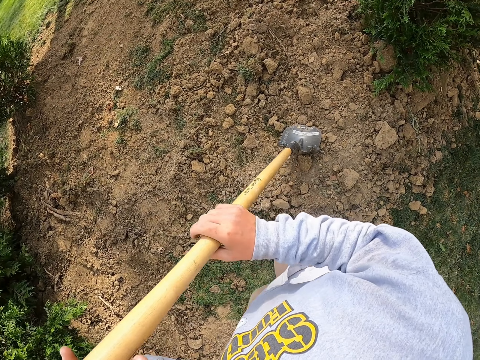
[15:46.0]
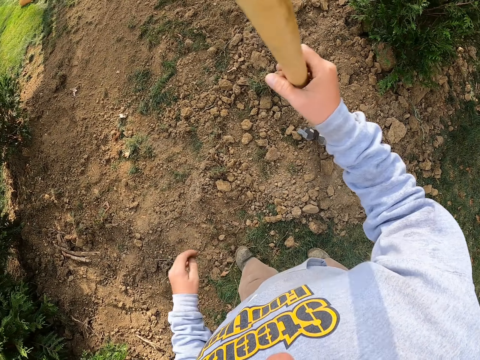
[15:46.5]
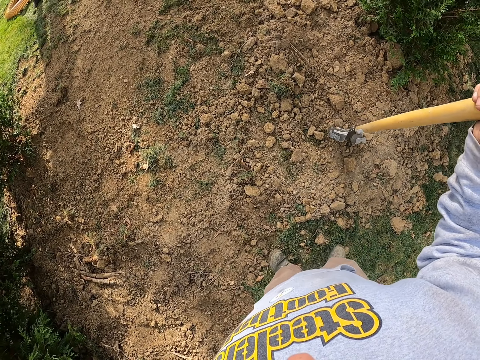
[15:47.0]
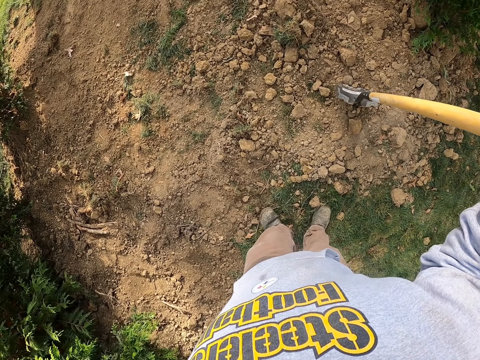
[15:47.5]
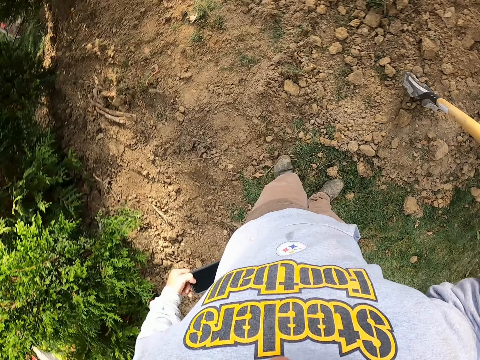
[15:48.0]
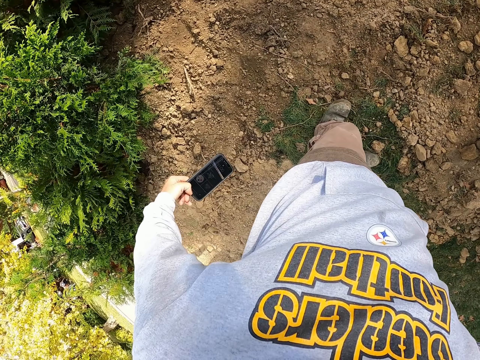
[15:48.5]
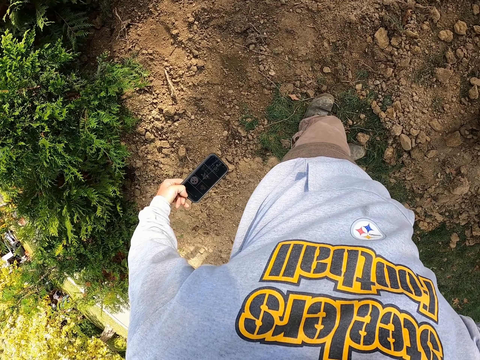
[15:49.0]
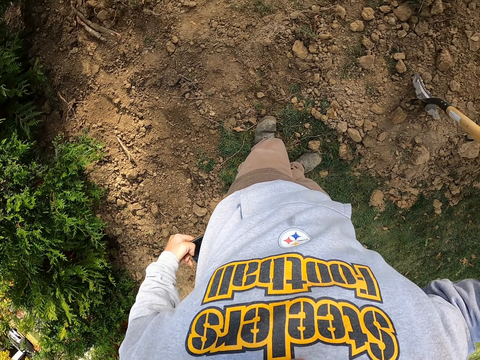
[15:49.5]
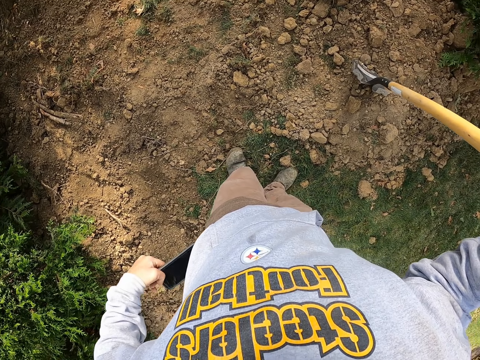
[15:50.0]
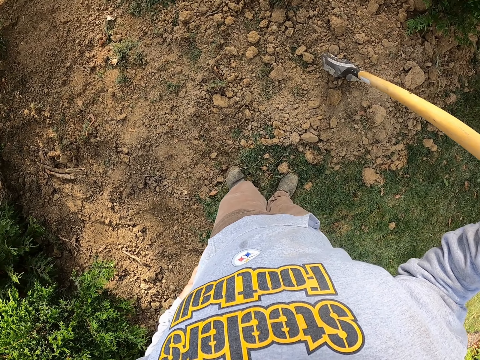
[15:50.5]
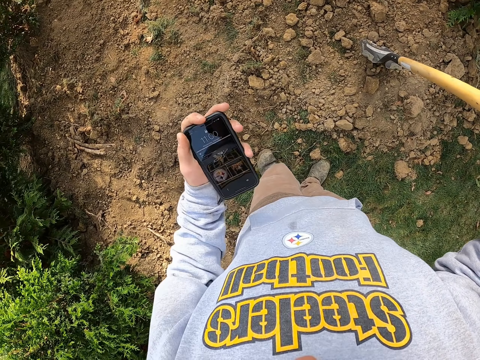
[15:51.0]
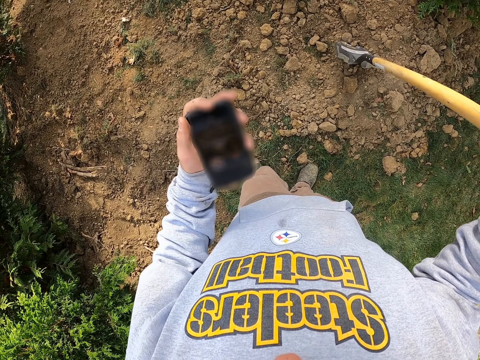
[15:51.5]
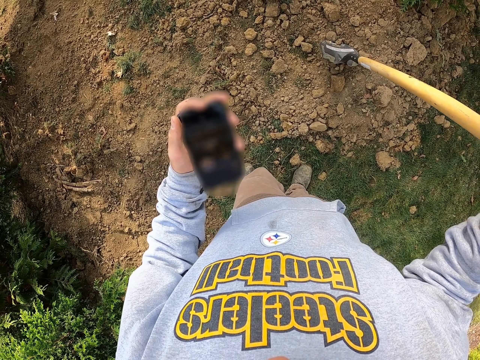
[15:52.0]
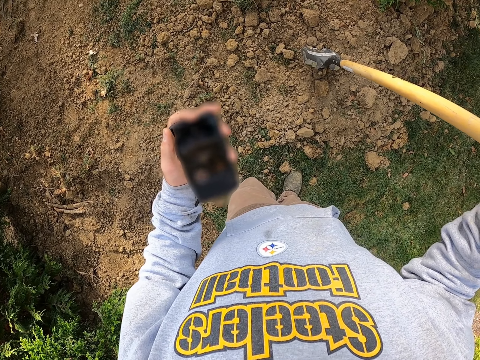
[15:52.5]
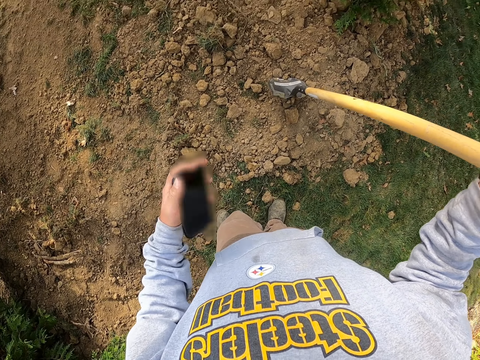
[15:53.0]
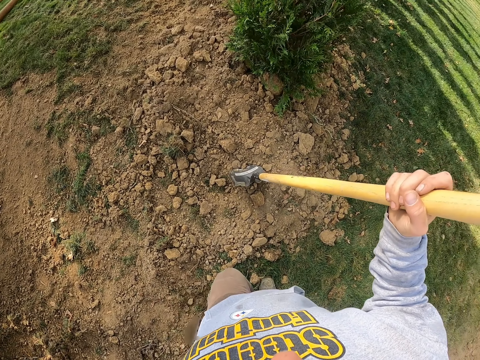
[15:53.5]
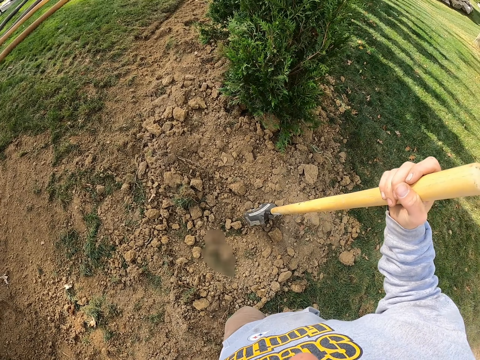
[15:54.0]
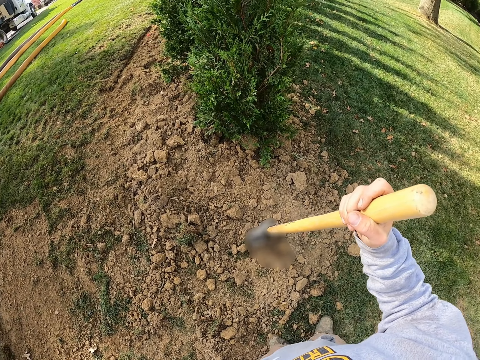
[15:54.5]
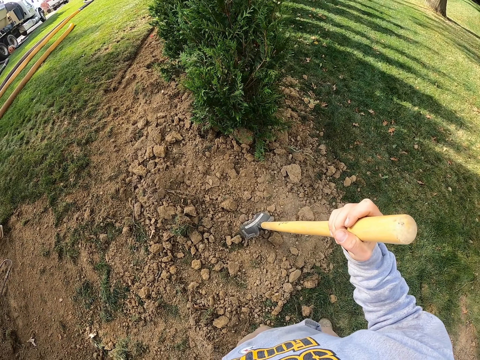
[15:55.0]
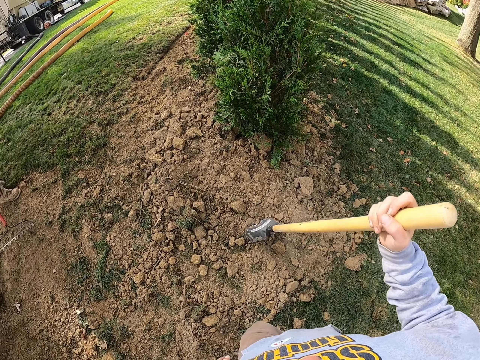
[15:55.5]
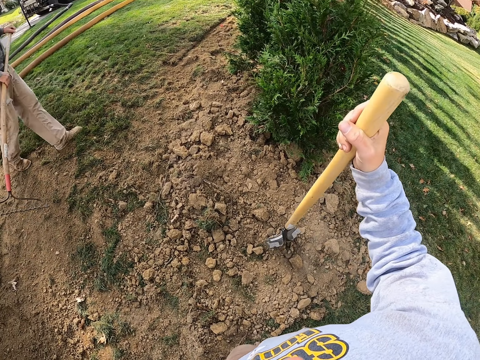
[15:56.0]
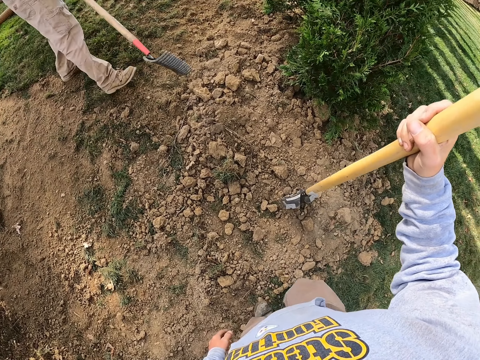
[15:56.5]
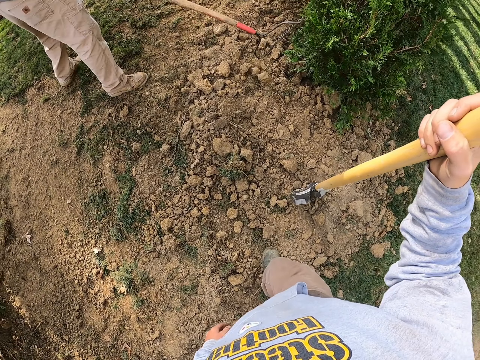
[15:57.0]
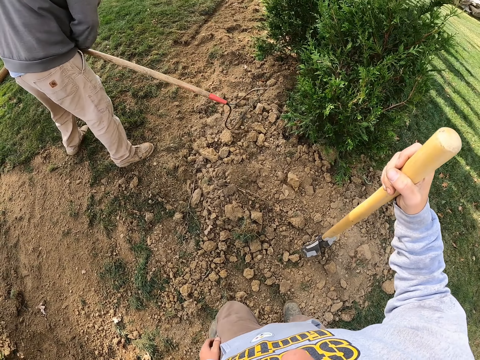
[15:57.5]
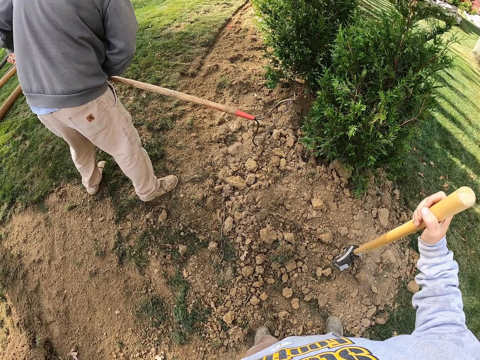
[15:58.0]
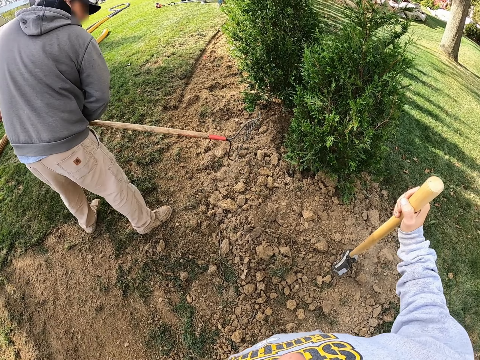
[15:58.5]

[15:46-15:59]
The camera wearer pockets out the phone. They check the phone. They pocket in the phone.

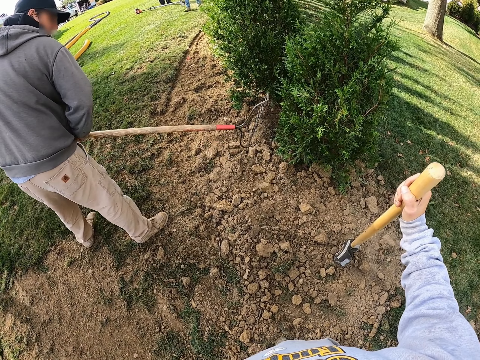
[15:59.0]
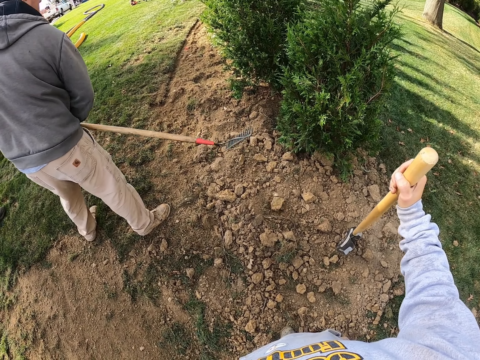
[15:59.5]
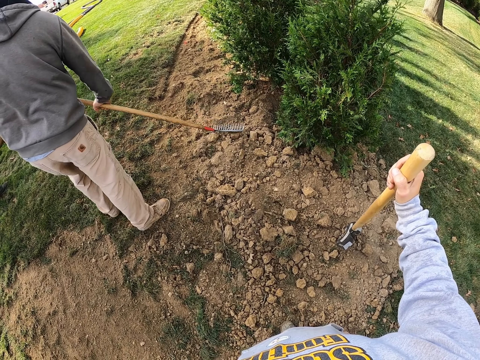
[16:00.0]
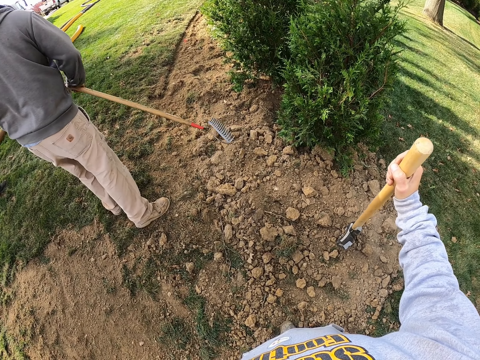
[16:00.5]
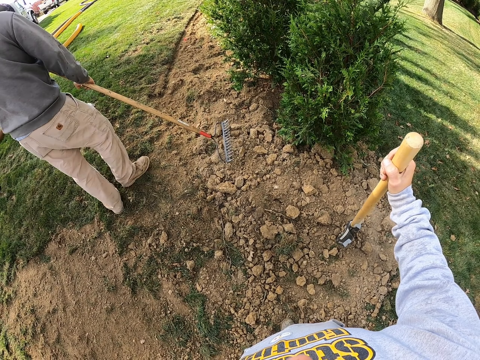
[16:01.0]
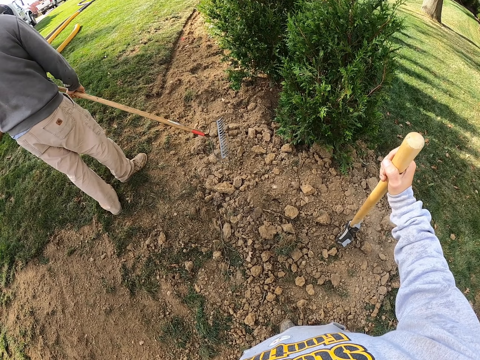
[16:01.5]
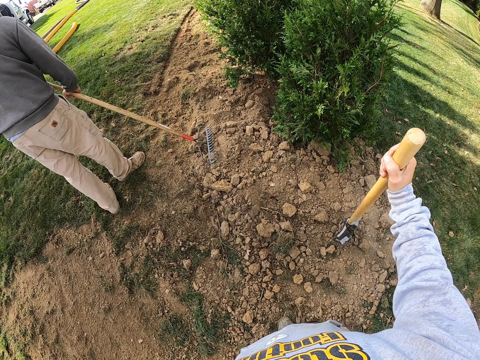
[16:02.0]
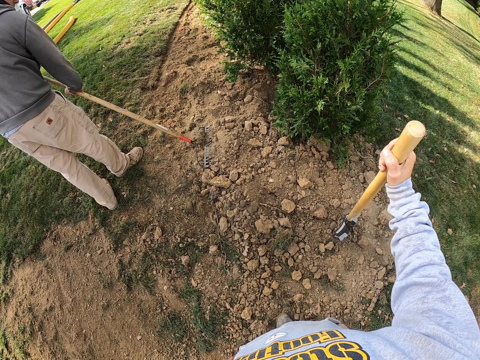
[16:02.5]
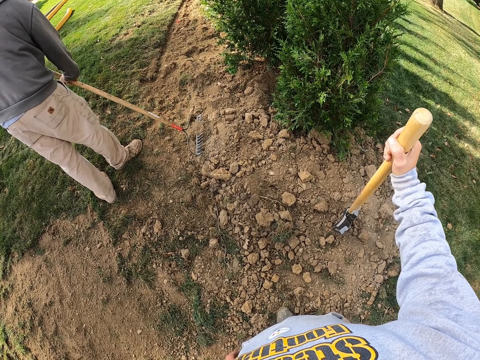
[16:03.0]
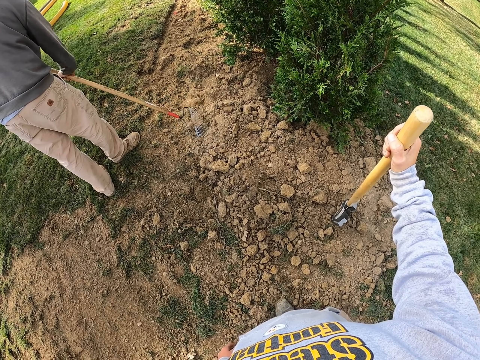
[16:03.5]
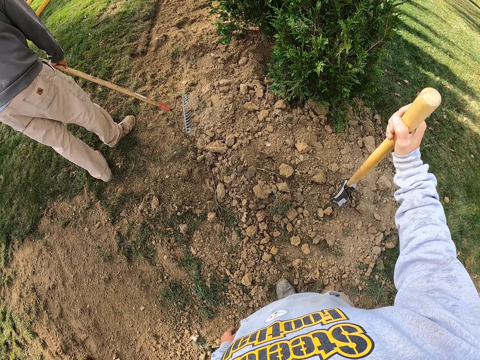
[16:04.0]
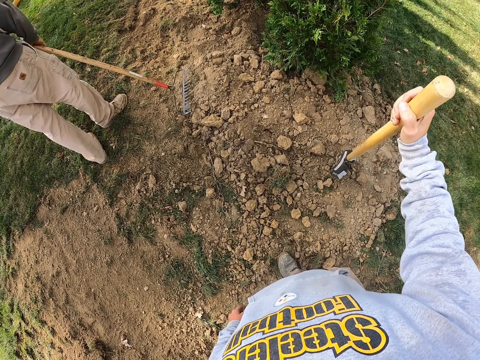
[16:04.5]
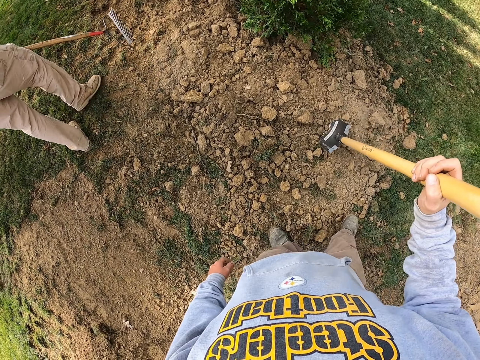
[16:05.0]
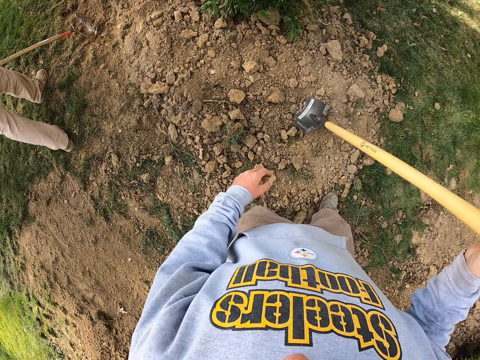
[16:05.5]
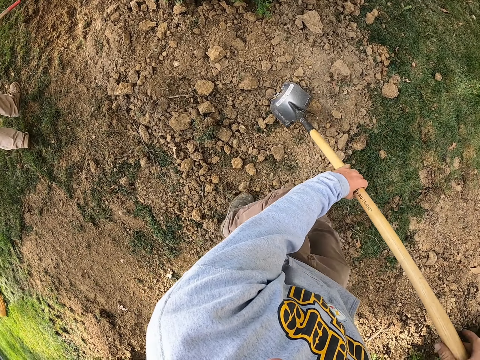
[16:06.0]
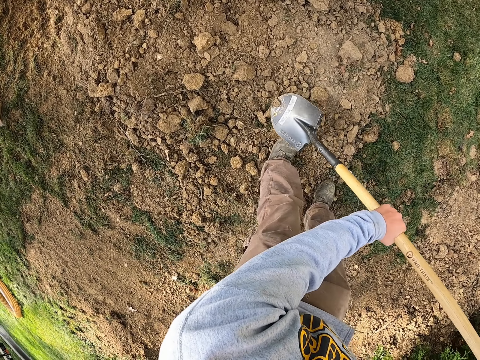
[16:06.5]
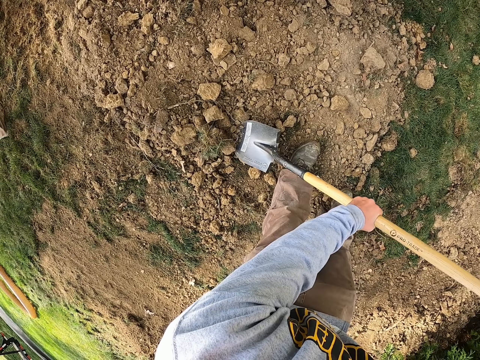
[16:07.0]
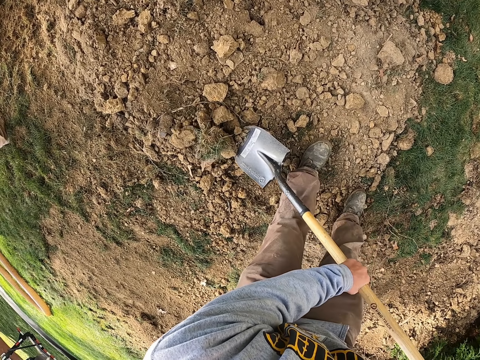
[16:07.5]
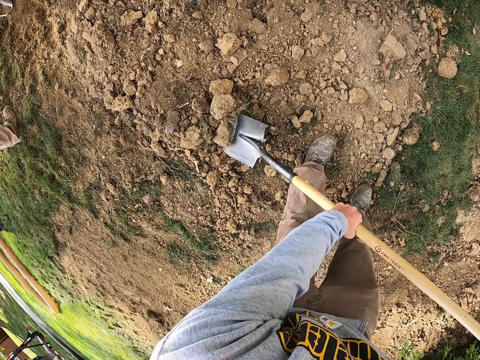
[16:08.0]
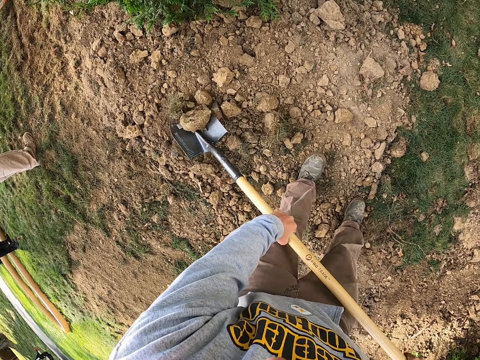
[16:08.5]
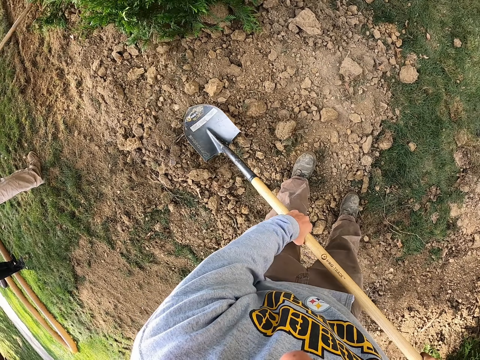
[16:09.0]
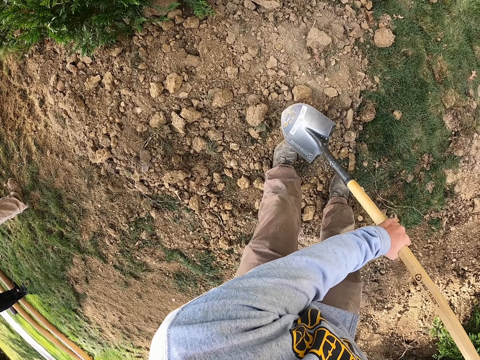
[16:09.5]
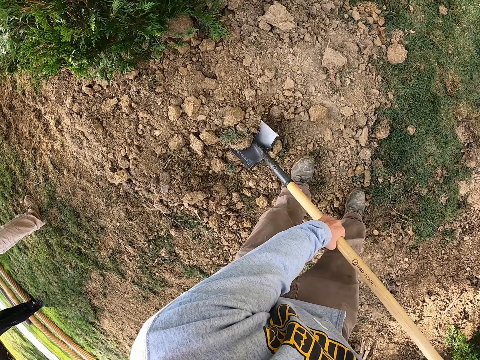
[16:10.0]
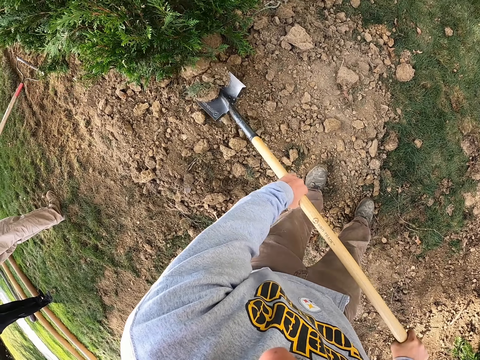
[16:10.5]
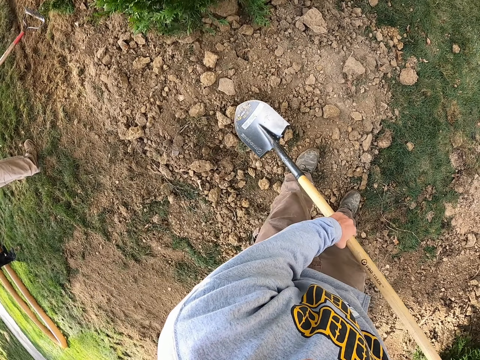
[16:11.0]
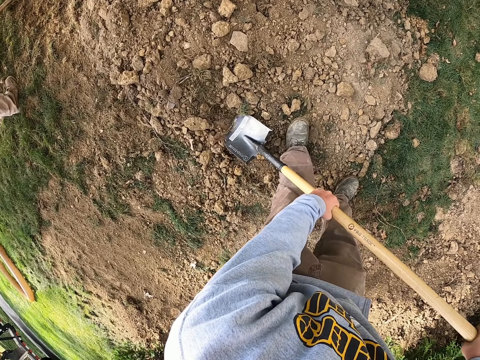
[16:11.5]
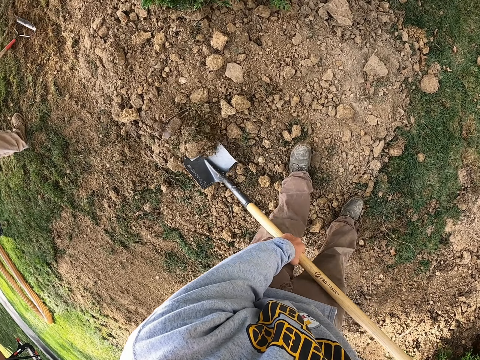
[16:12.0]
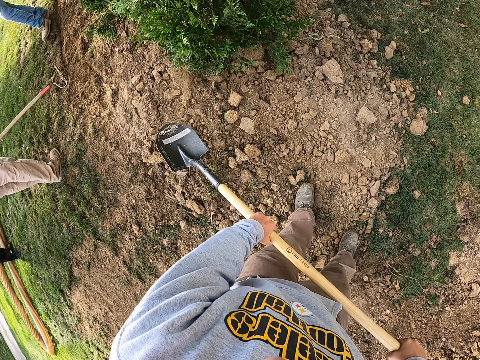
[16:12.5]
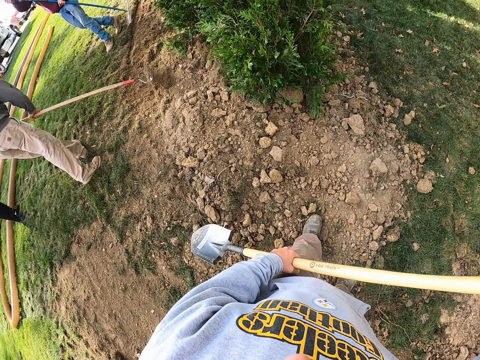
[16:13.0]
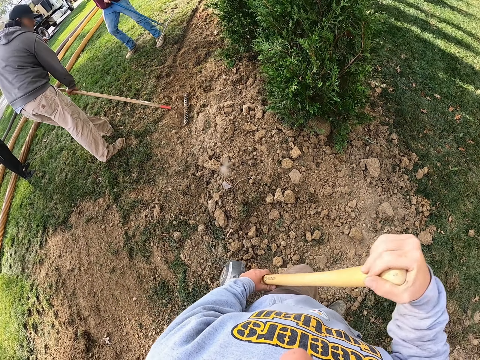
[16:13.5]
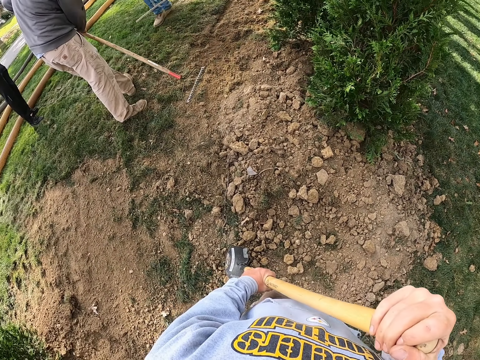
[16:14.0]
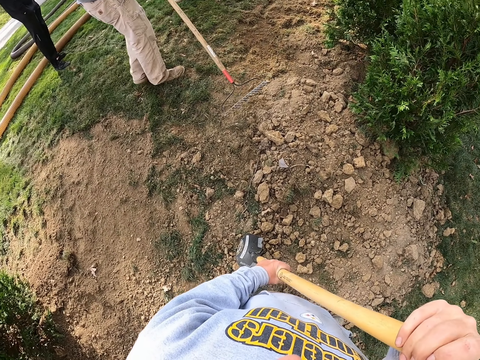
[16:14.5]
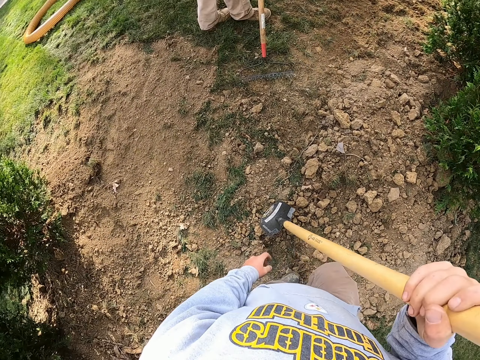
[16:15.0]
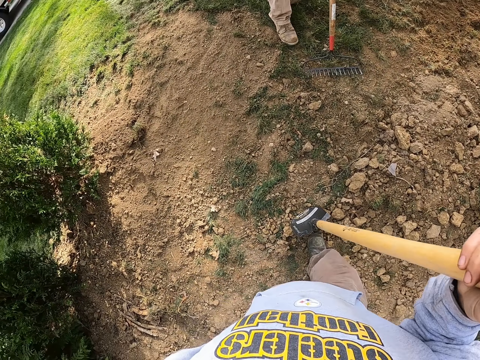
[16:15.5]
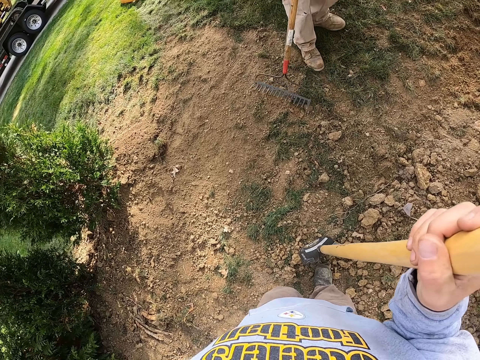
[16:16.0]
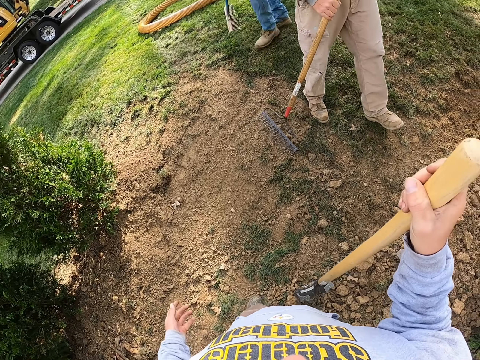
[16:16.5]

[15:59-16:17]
The camera wearer looks around. They spread soil on the ground.
